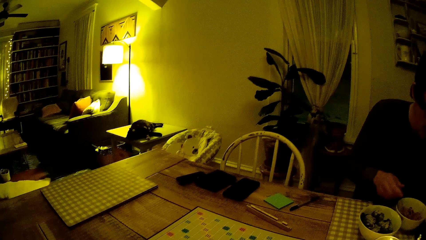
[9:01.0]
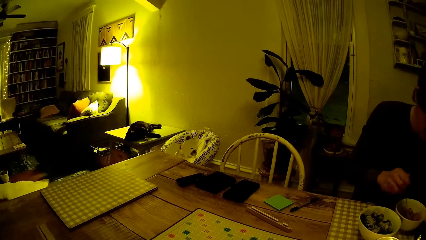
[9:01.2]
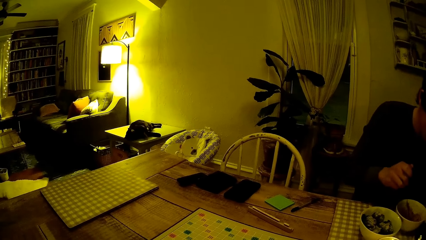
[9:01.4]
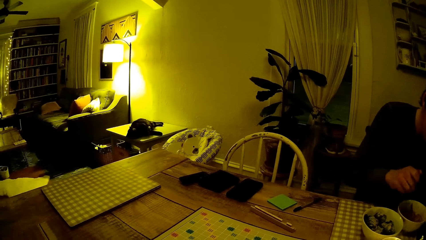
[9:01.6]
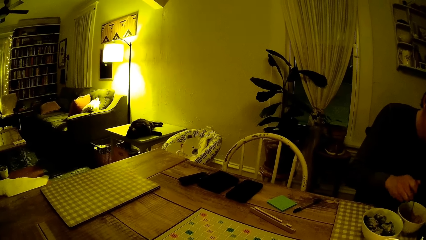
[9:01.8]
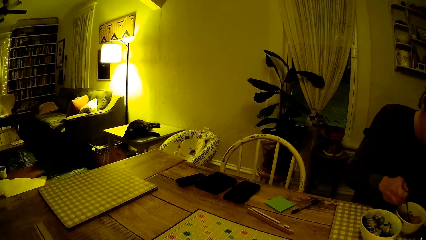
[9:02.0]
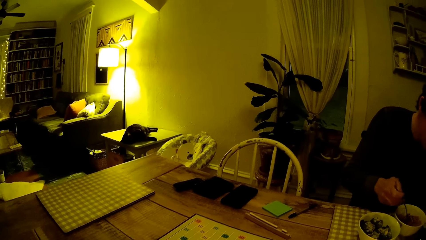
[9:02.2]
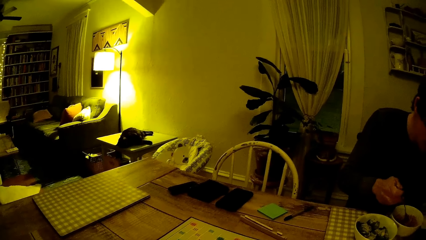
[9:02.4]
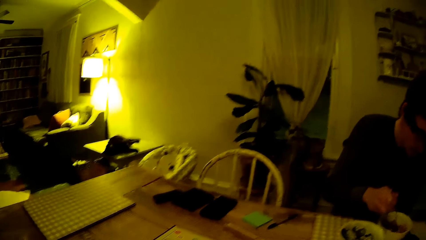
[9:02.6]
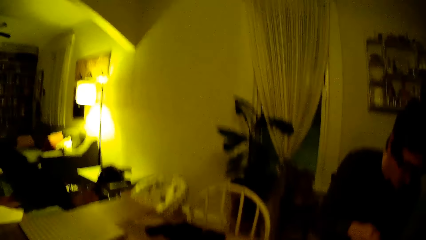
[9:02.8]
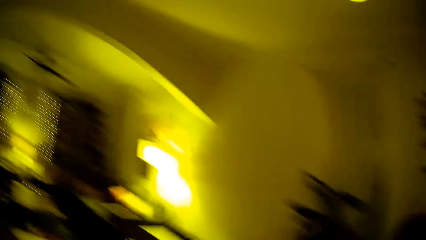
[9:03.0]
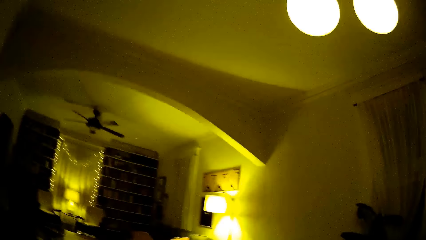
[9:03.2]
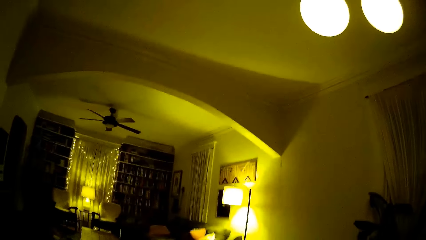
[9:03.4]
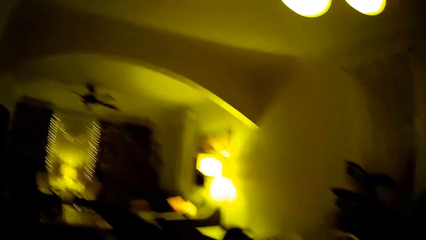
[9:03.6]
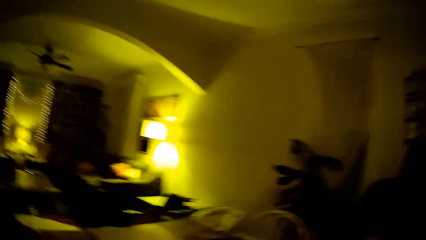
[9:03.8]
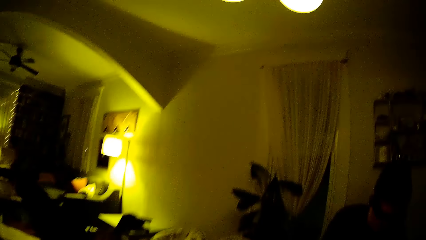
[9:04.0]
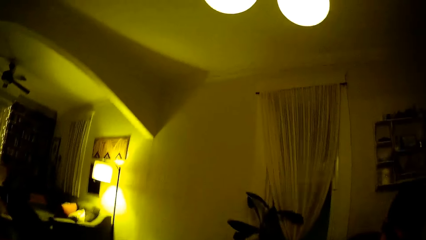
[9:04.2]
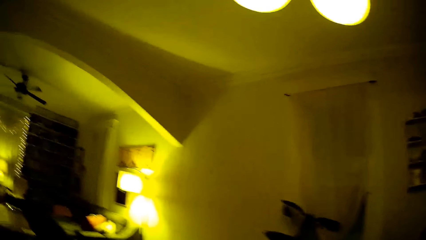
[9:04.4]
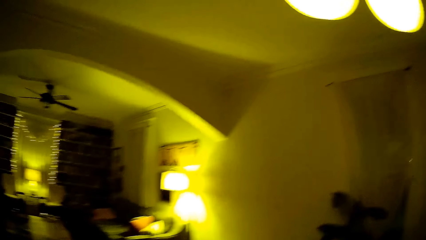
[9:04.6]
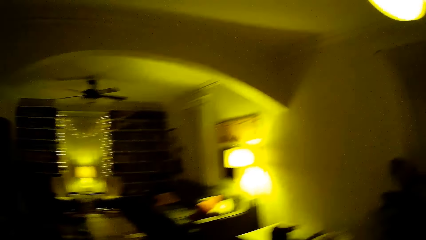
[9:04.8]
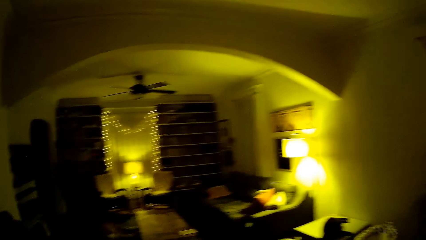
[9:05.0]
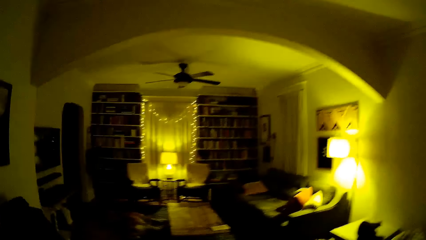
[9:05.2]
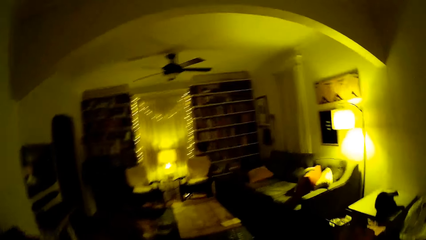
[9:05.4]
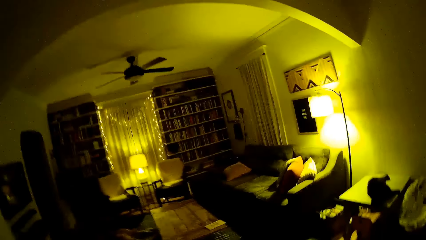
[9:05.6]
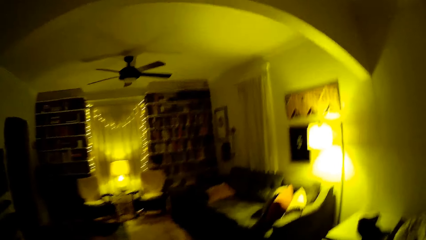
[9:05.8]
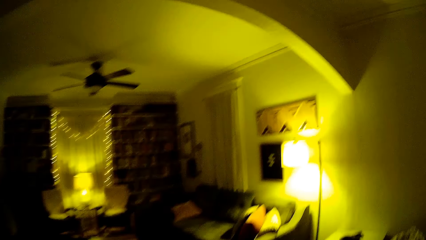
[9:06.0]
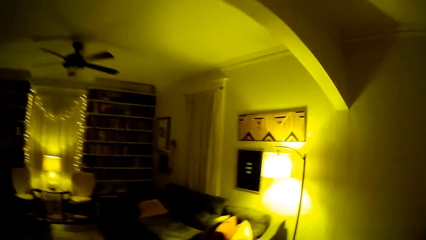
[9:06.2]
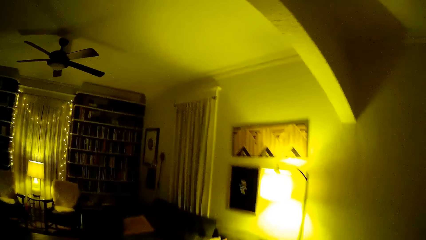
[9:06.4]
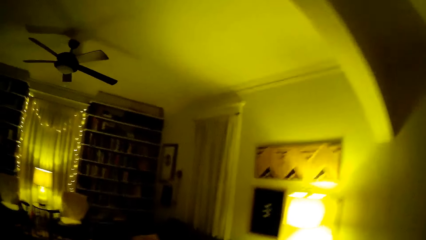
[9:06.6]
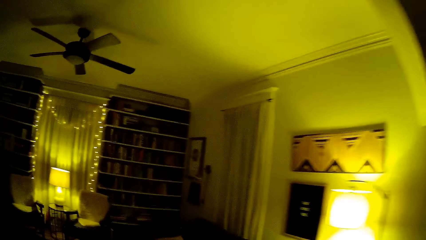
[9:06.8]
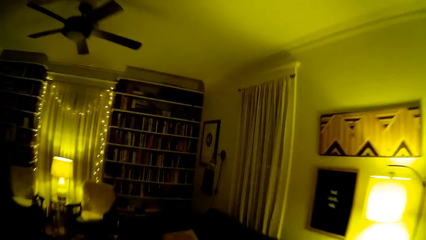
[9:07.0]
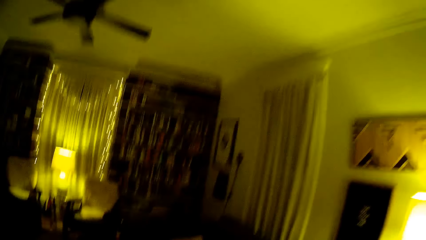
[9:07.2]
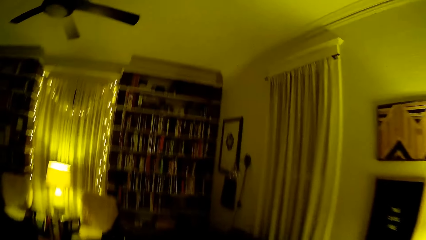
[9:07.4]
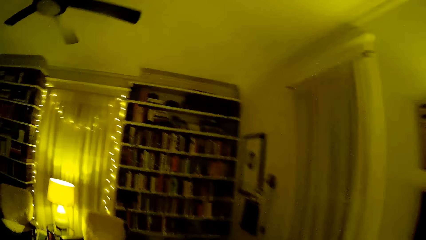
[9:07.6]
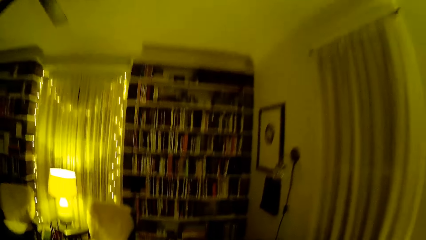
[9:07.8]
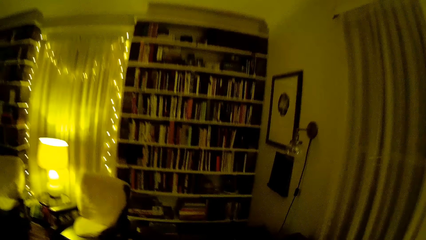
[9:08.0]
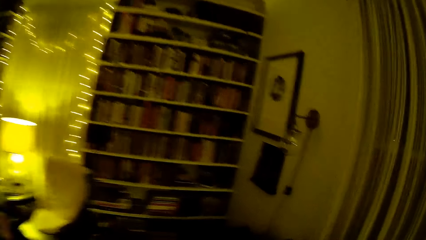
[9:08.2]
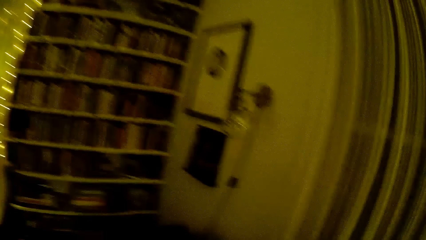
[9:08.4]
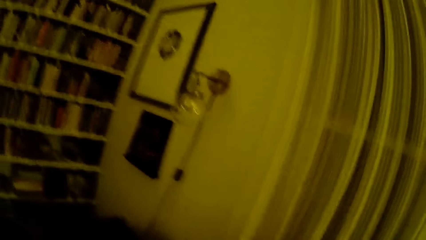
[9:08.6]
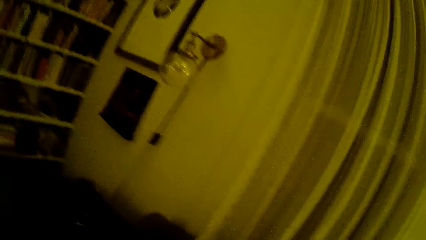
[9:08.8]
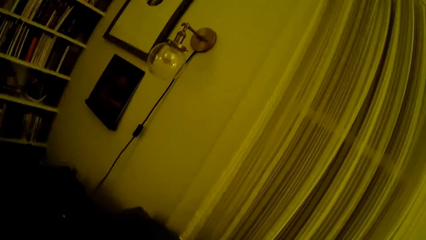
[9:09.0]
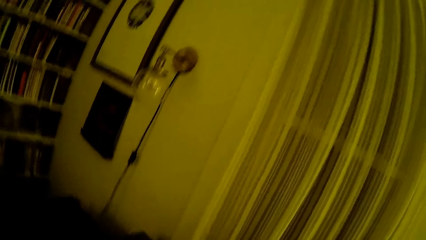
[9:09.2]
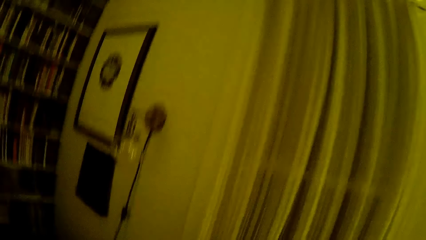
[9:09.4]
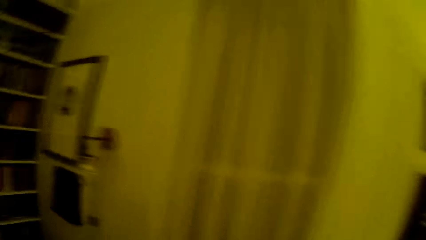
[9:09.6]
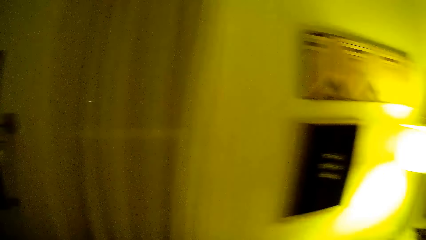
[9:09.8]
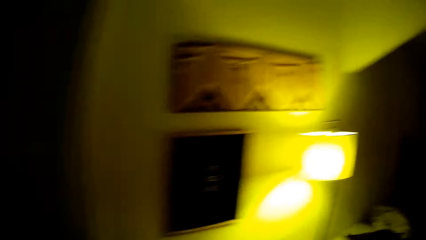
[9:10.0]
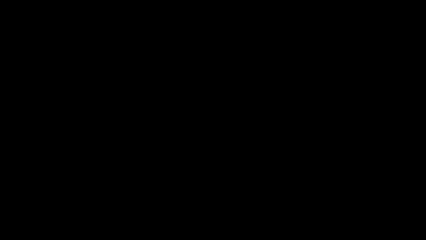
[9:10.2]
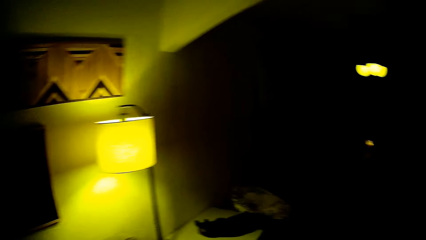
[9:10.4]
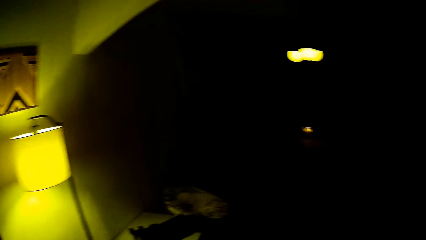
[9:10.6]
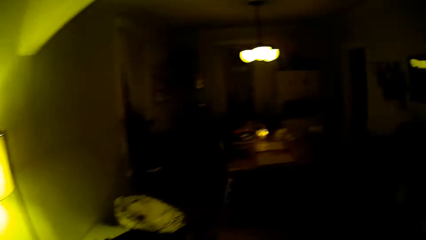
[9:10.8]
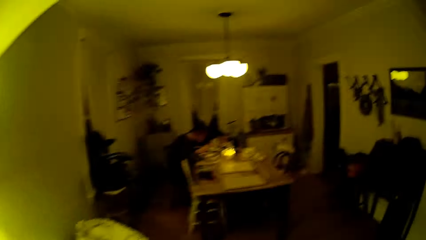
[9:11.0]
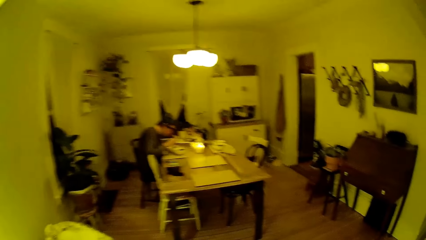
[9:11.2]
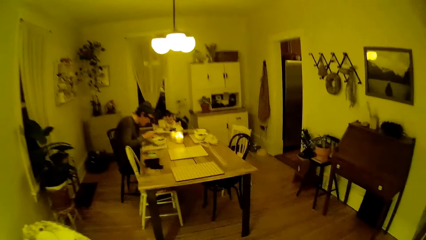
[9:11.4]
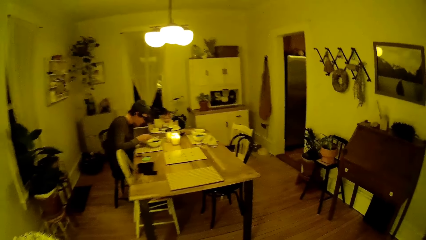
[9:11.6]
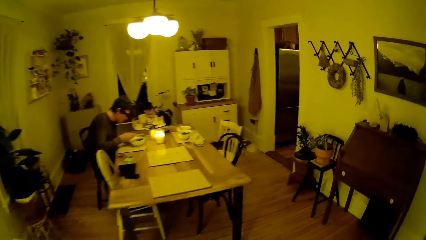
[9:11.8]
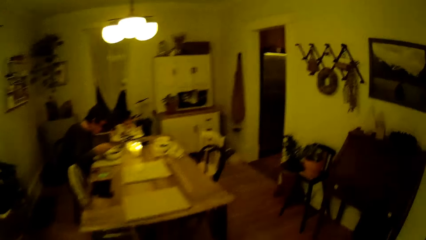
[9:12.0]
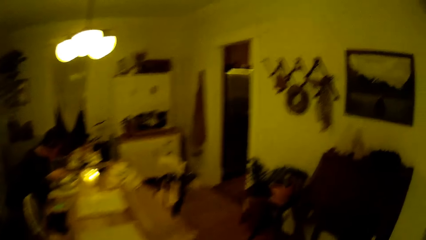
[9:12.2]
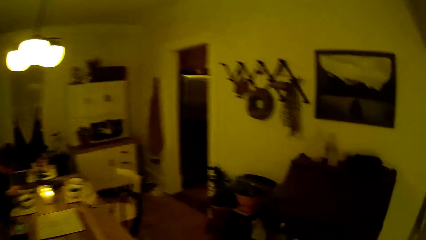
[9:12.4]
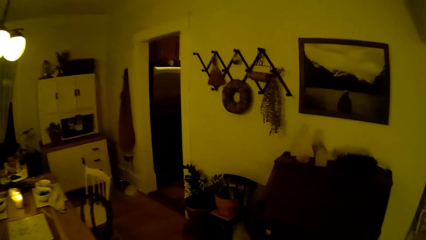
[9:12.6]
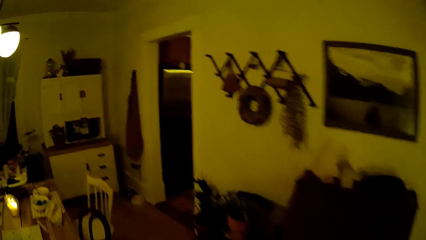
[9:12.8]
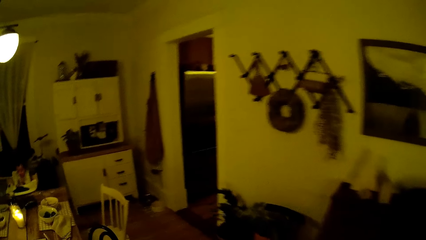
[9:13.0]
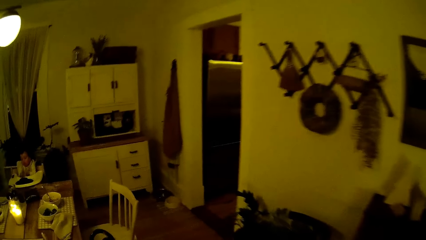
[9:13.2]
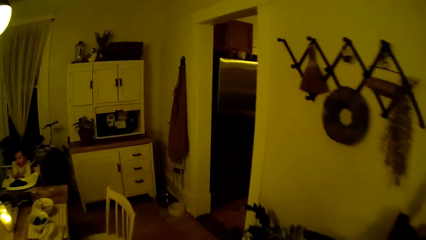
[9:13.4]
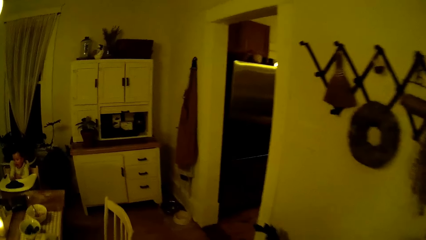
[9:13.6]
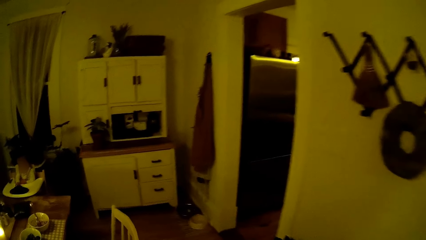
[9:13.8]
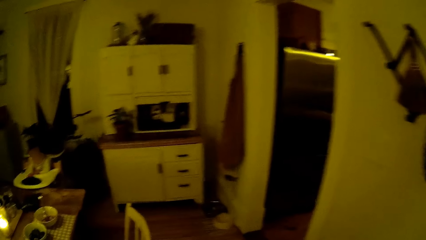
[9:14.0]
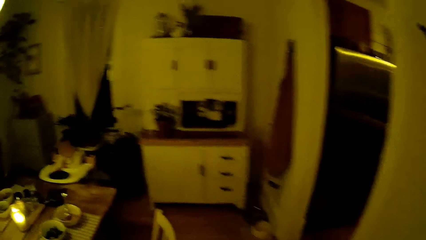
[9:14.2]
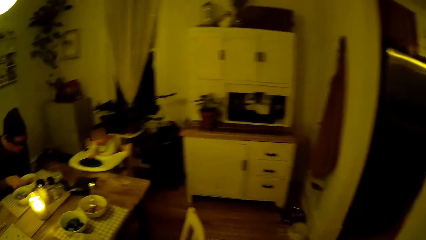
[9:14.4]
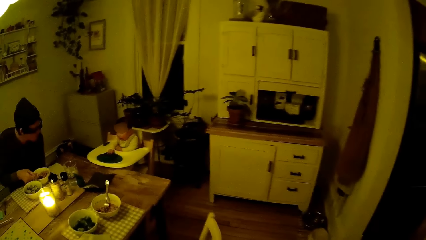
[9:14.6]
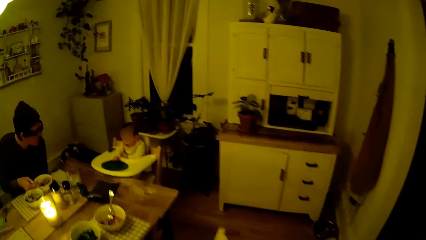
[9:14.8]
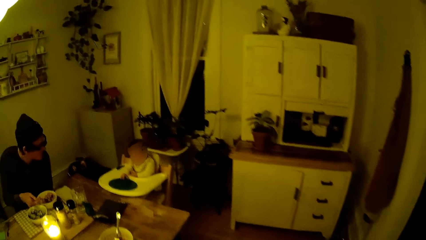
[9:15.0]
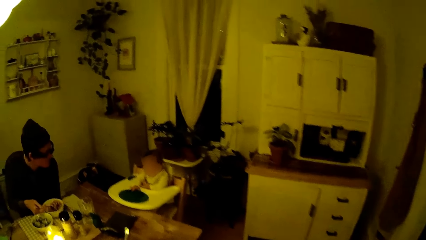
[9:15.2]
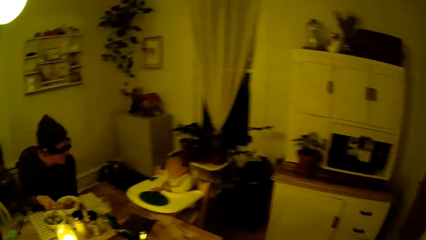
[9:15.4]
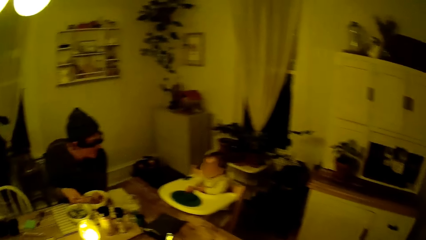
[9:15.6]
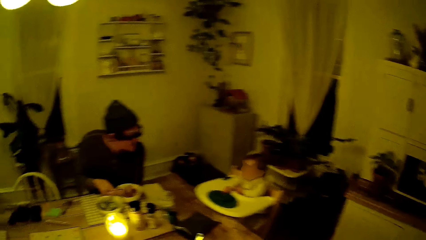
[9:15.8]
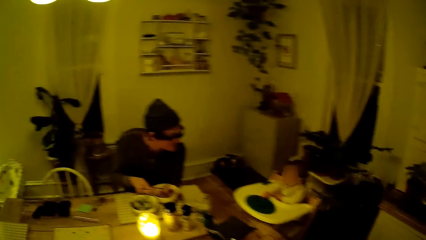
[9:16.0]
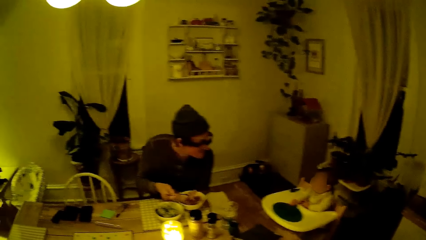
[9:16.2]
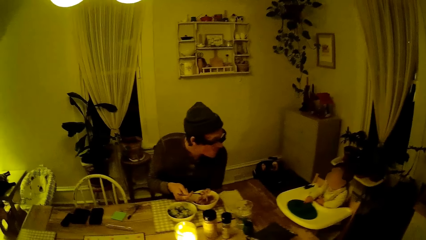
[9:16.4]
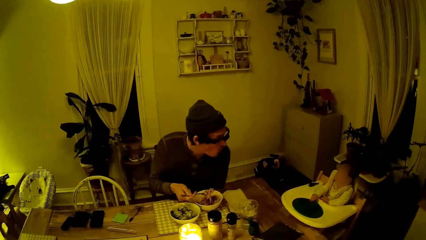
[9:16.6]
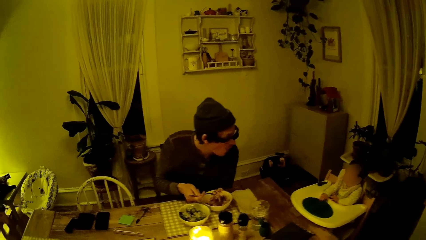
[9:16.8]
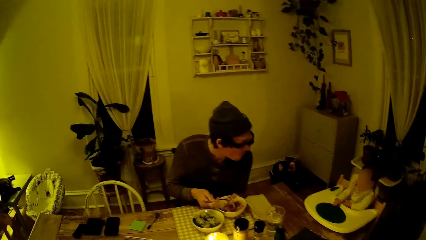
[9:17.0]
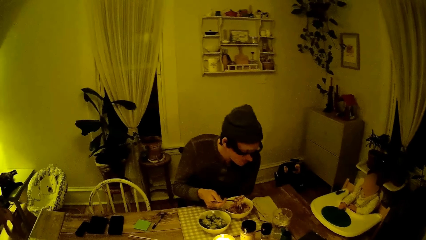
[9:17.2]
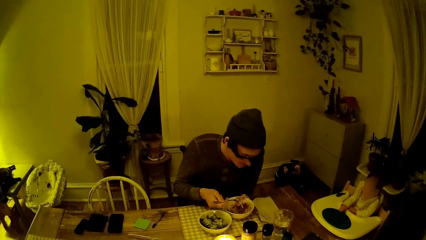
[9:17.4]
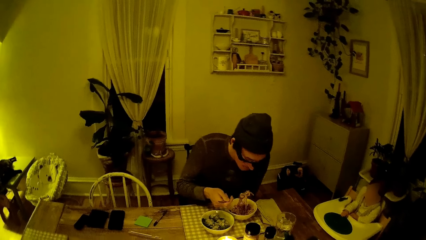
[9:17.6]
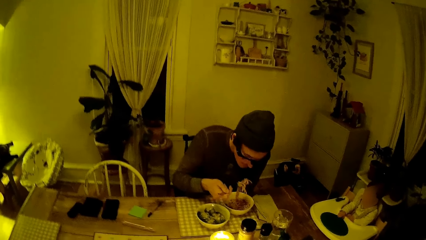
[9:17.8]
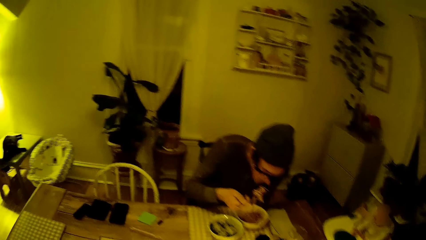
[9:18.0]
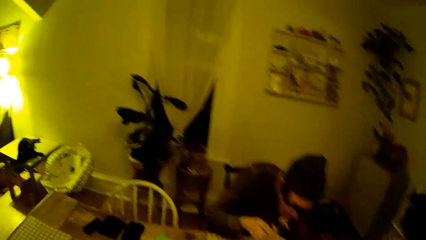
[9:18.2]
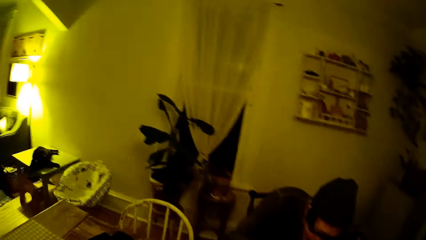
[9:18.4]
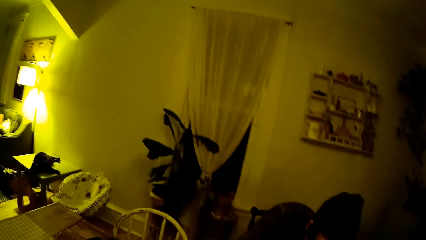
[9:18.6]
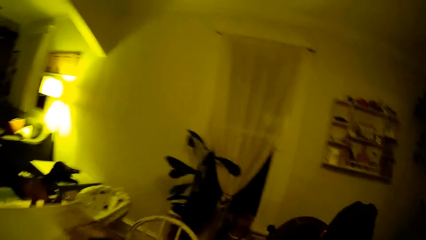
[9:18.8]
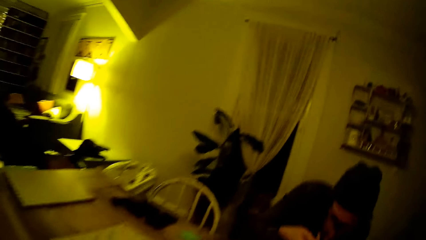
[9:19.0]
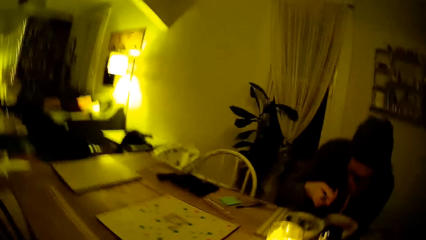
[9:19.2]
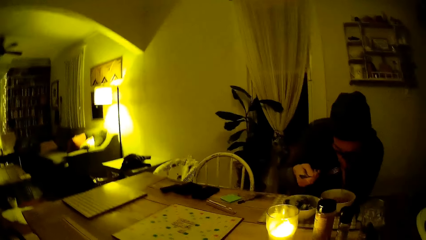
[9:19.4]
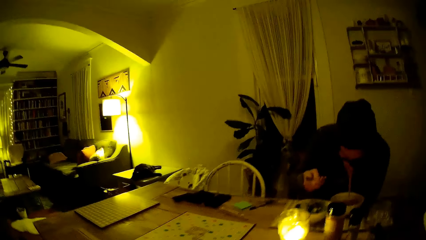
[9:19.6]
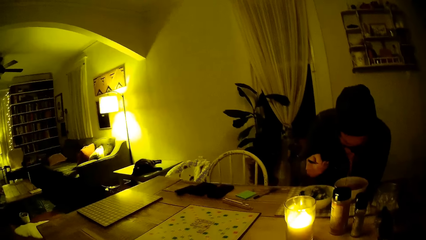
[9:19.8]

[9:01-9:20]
The man grabs the spoon in his plate. He holds the fork, stirs the food with the fork and takes food from his plate with the spoon. The camera wearer stands in the room. They move to the living room. They move to the dining table. The baby shouts from the baby sitter. Another man interacts with the baby. The other man eats from the fork in his right hand.
